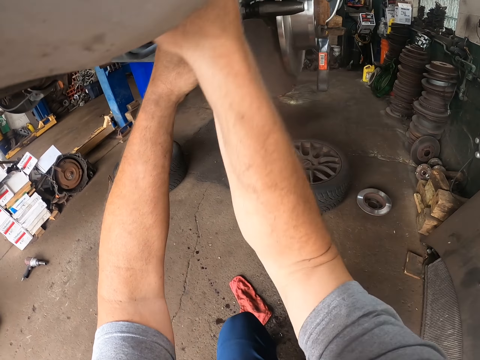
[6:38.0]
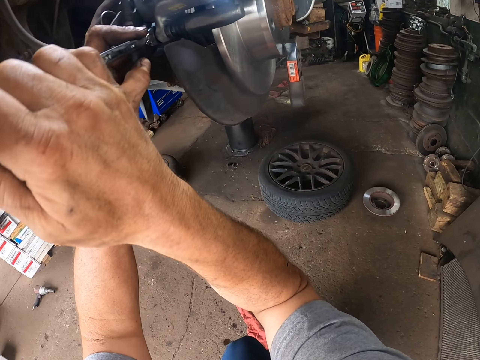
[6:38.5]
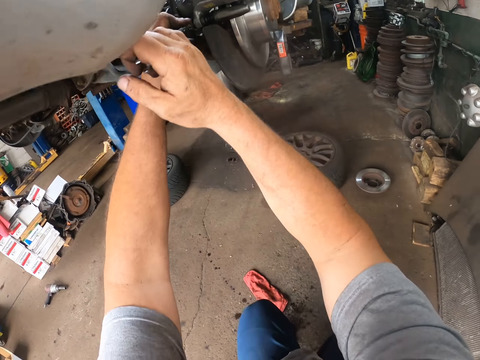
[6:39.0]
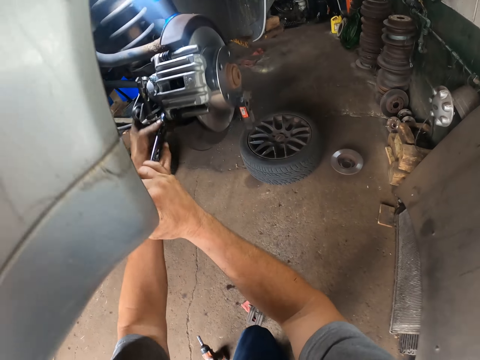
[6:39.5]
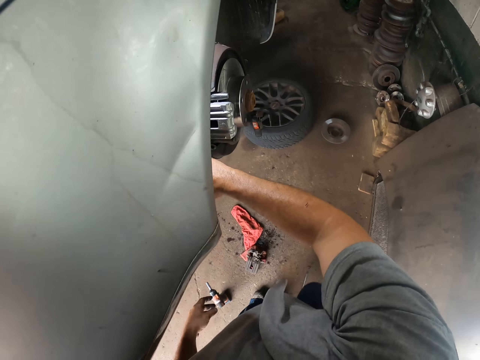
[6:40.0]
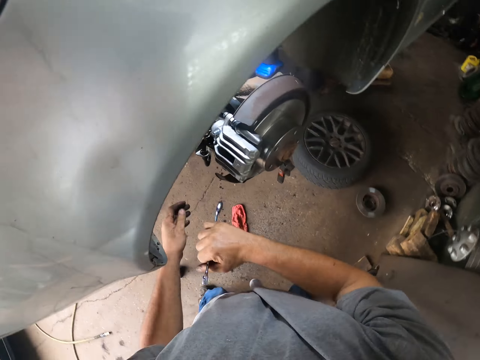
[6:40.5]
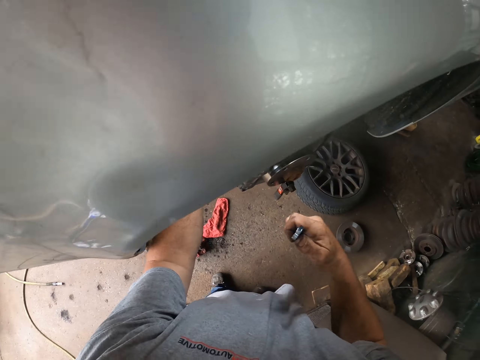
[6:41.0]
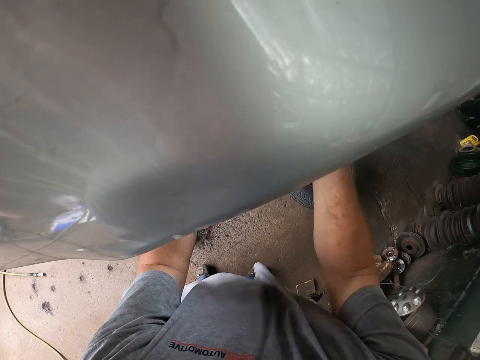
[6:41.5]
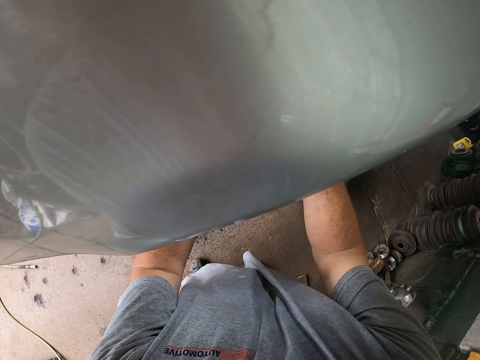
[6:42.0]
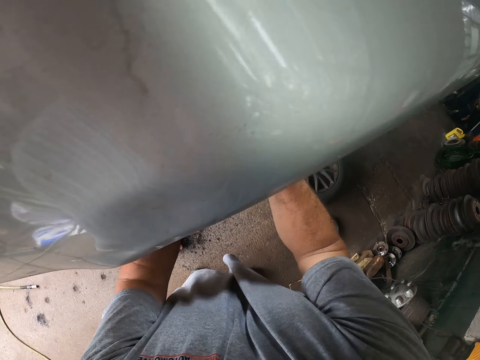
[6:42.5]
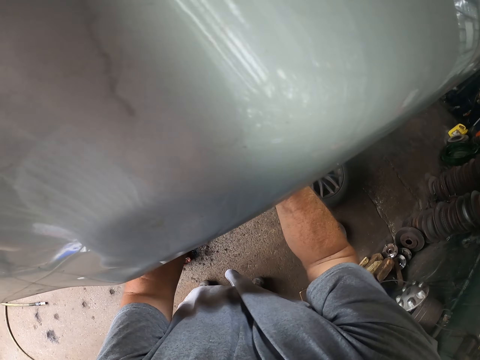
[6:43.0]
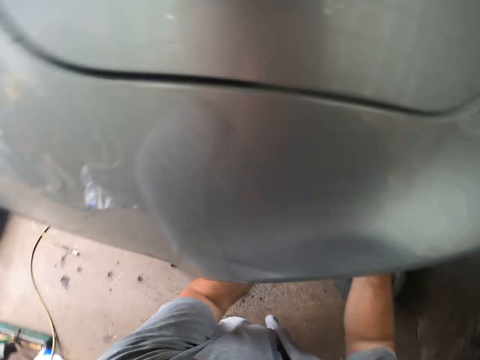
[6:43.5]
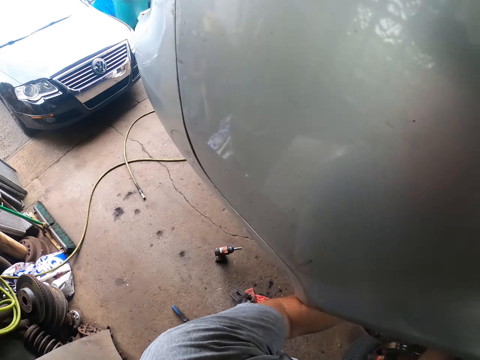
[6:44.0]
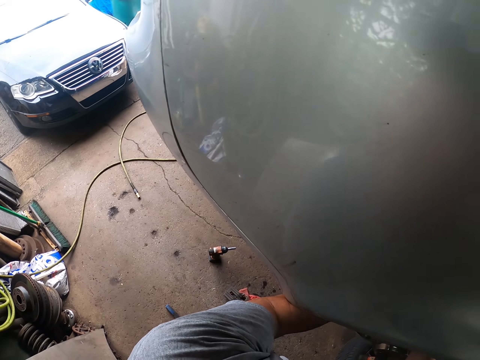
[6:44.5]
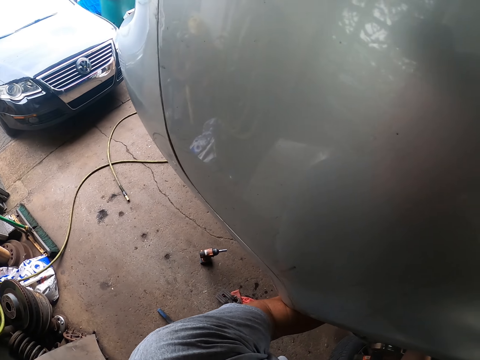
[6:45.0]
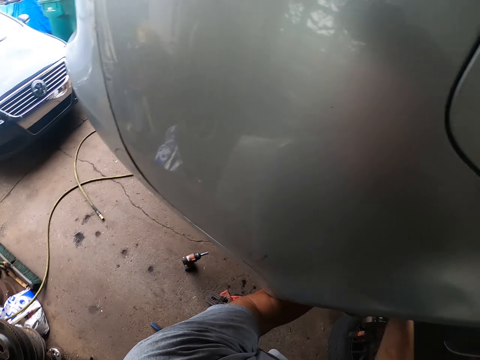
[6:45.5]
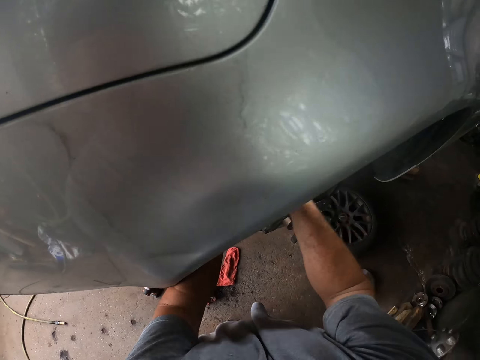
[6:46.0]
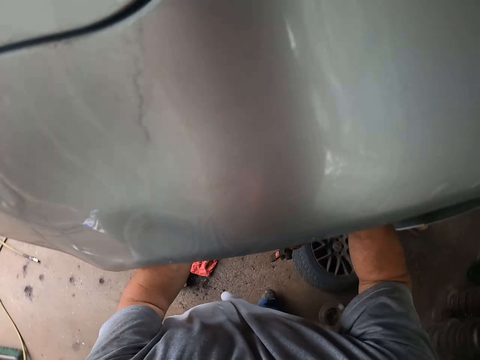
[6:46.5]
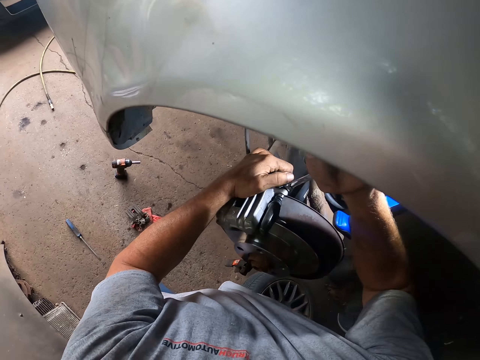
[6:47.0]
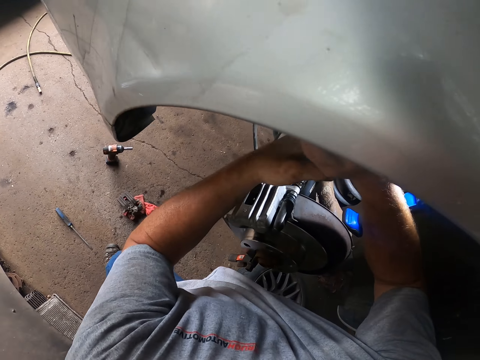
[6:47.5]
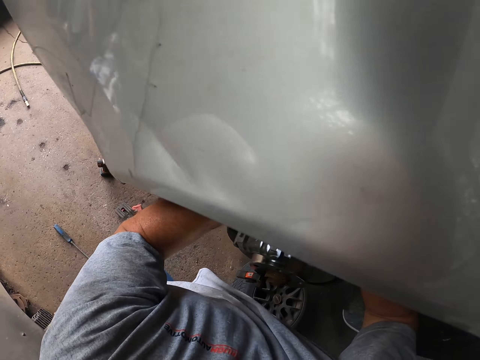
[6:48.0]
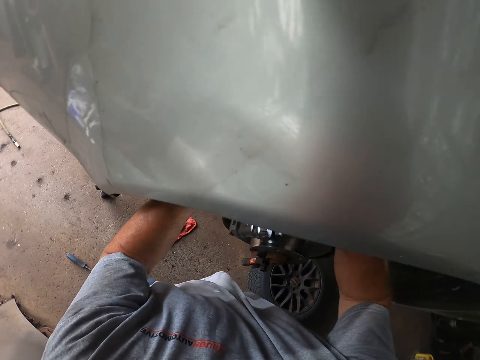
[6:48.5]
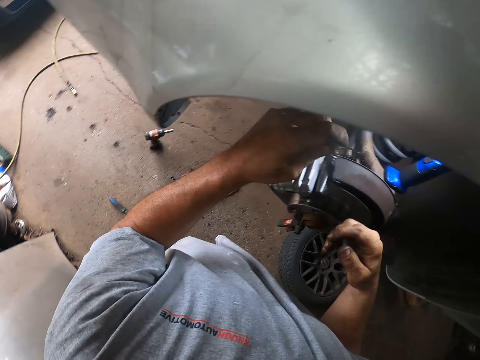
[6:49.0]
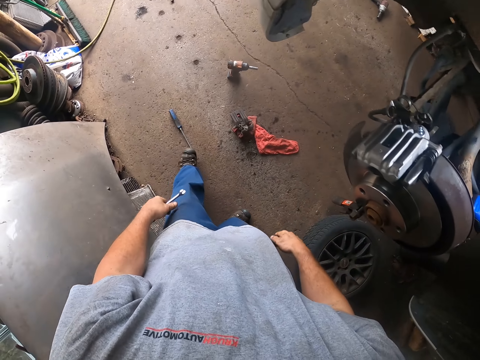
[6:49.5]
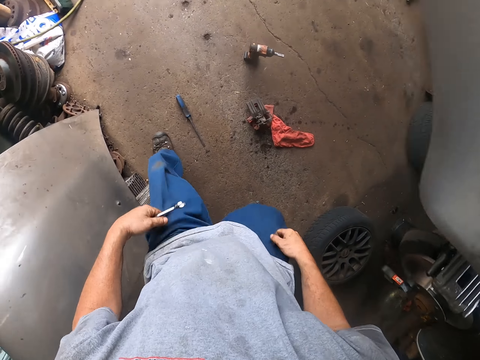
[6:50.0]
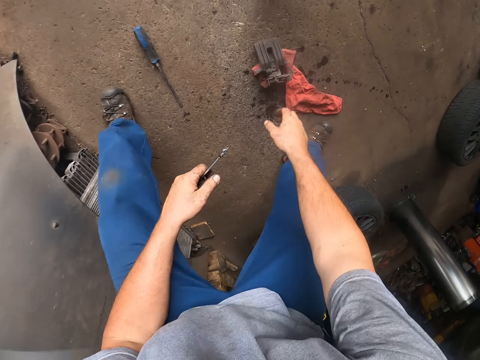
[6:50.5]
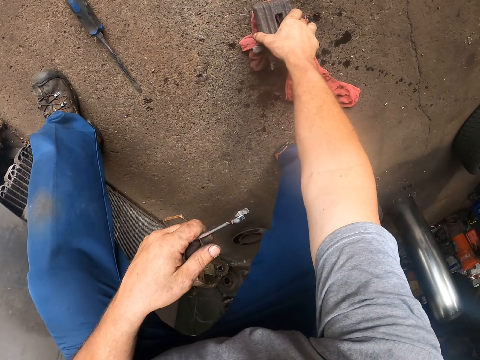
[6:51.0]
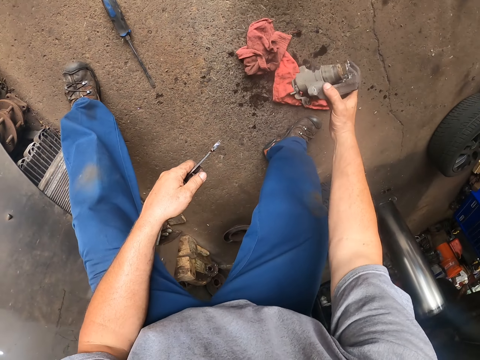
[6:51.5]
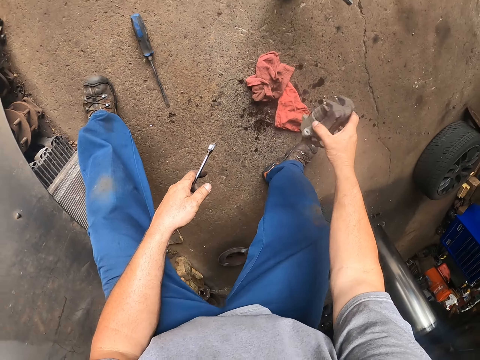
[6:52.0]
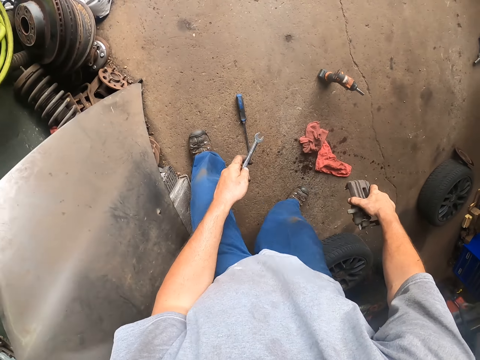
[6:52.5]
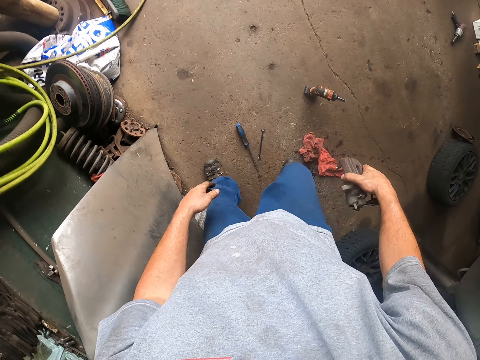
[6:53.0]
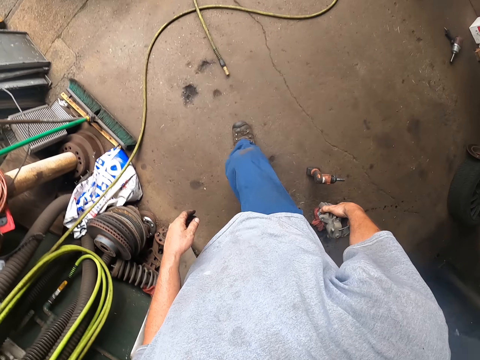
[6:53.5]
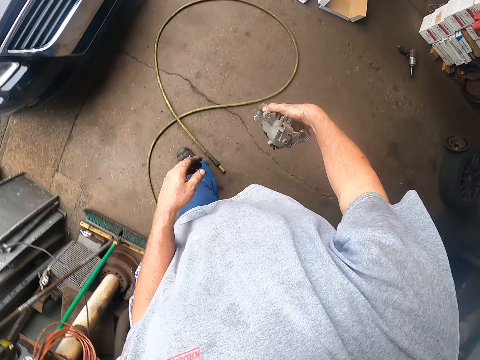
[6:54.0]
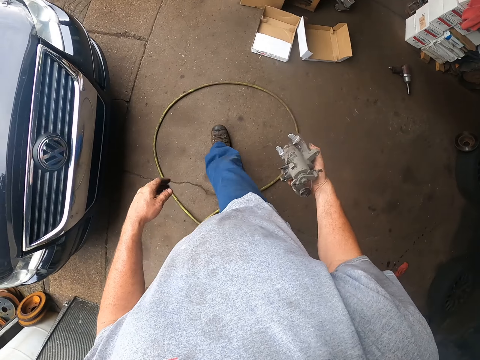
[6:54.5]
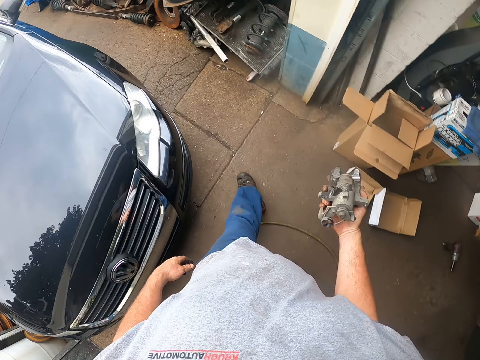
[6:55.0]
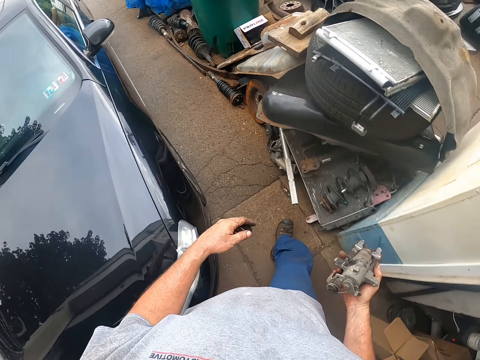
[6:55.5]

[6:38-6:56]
The camera wearer loosens the wheel. They pull up the trouser. They pick the car wheel component. They drop the spanner on the ground. They walk towards the dustbin.

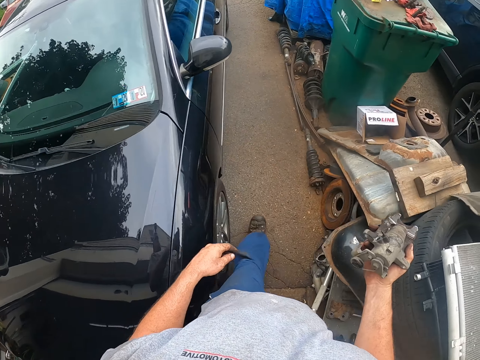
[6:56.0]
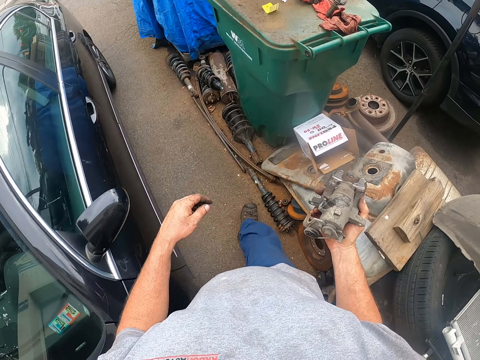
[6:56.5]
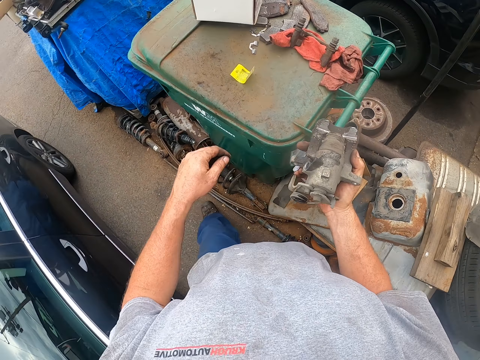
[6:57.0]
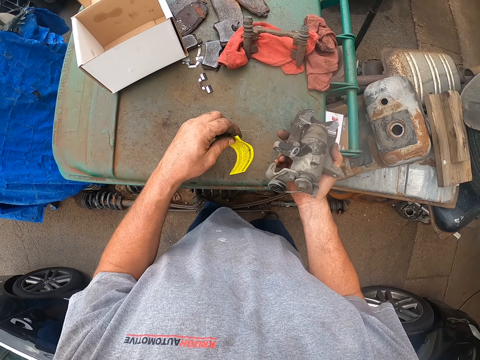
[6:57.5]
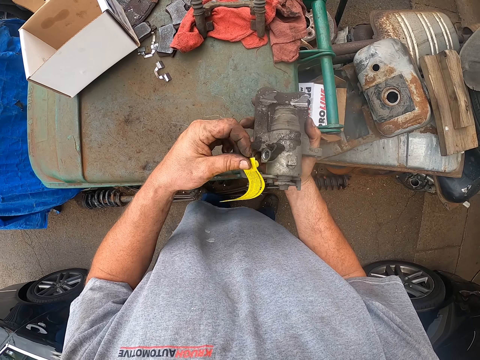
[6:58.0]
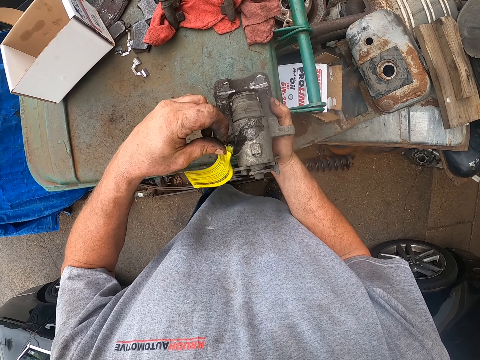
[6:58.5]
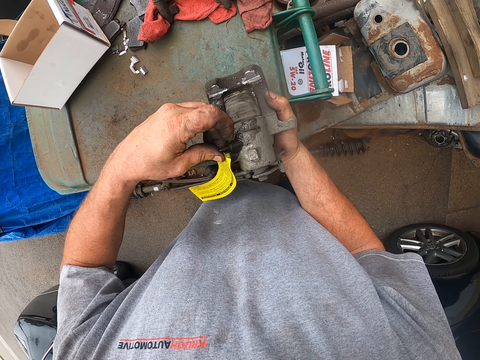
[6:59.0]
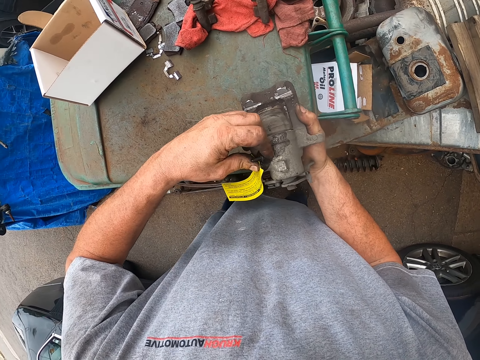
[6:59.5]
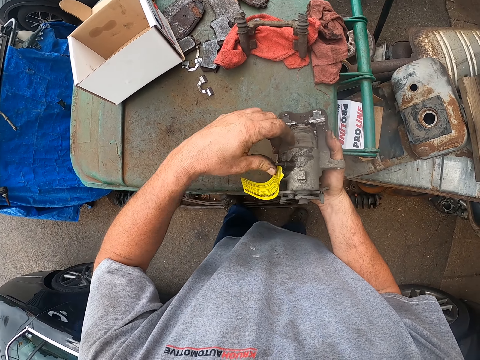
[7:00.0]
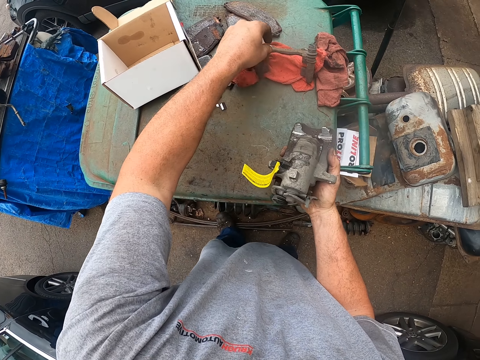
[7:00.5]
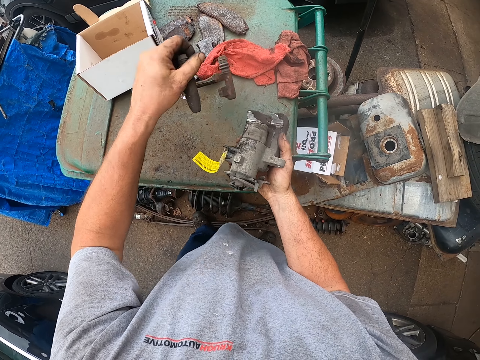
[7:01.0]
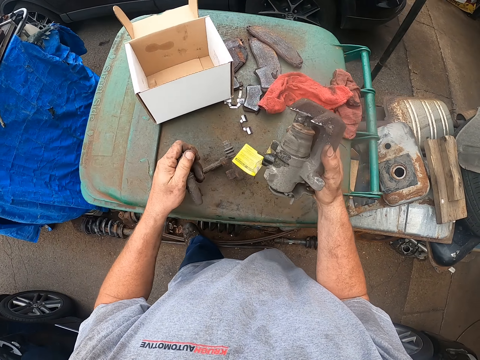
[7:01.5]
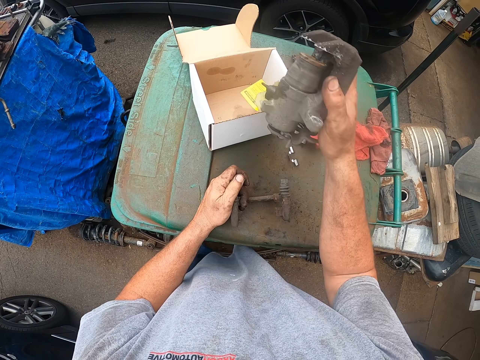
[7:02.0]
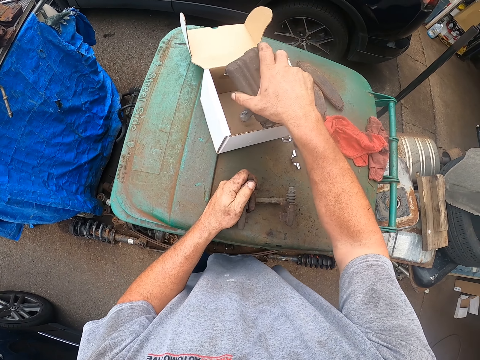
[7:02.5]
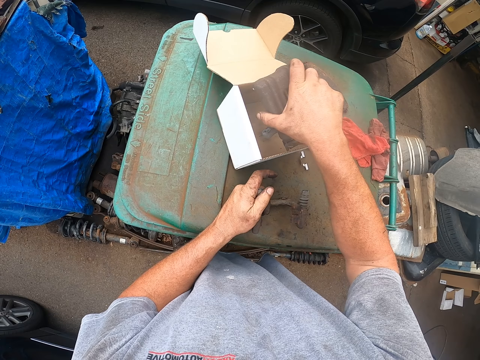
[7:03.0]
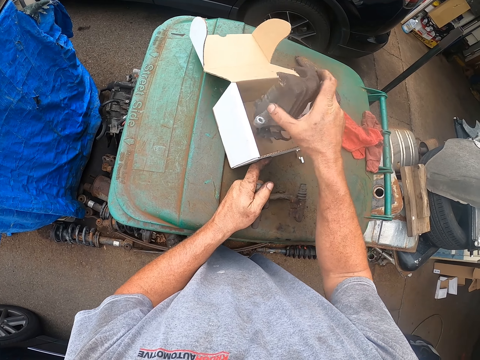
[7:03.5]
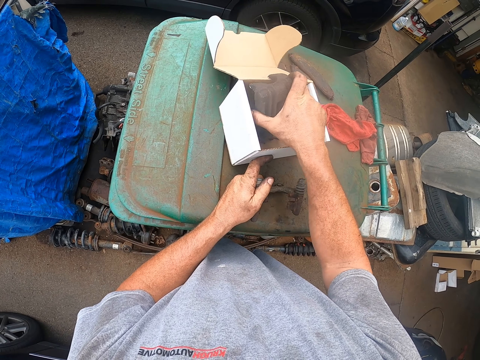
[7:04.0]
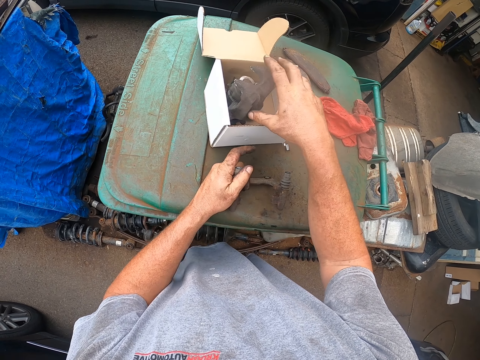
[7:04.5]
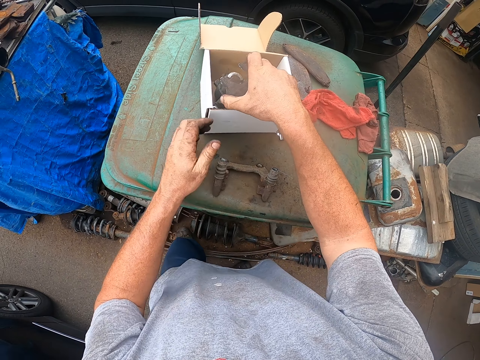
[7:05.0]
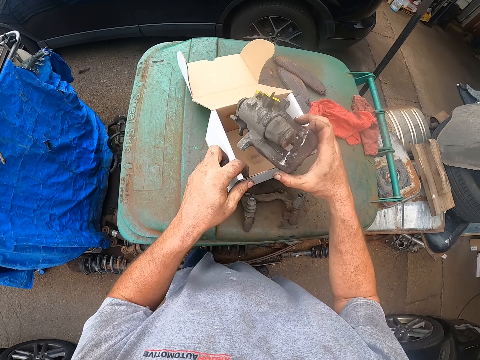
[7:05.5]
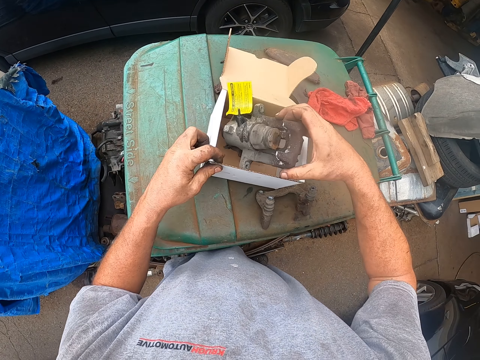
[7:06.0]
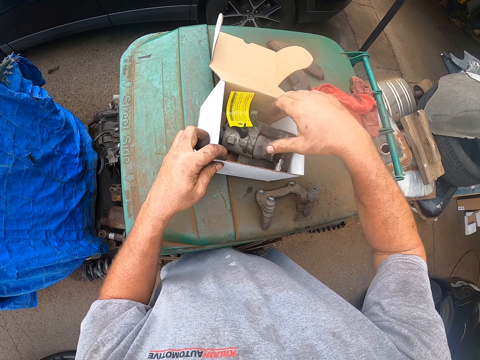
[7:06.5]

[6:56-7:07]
The camera wearer picks a sticker on the dustbin. They place the sticker on the car wheel component. They pick a tool. They place something on the dustbin. They place the car wheel component in a box.
